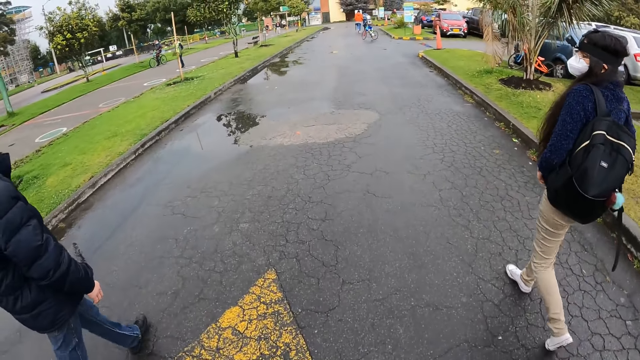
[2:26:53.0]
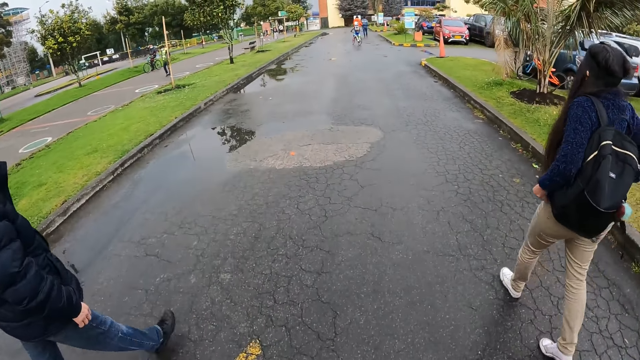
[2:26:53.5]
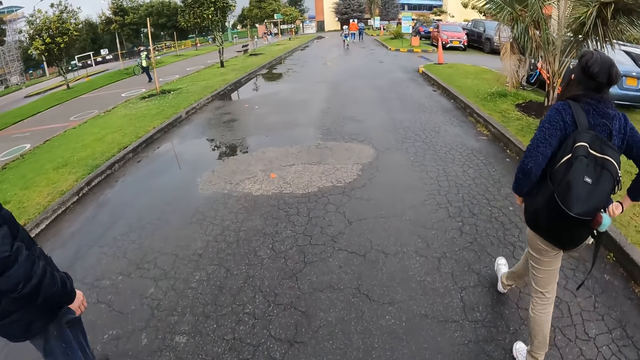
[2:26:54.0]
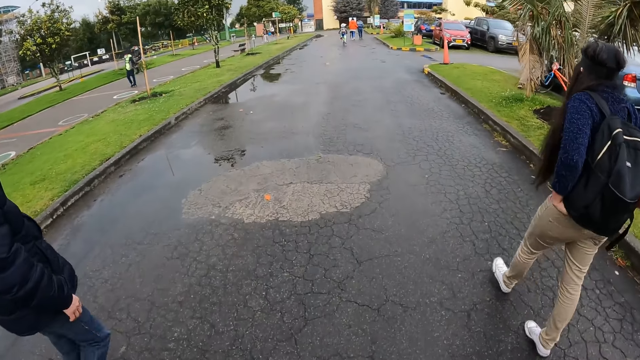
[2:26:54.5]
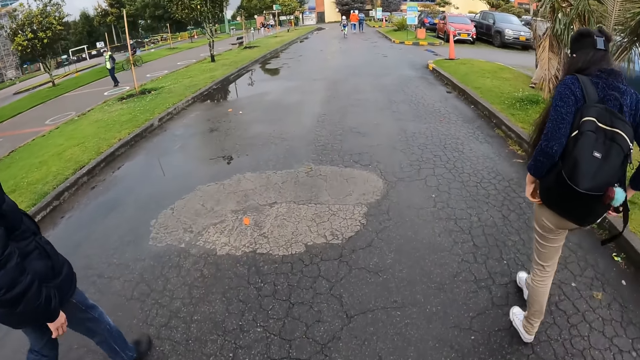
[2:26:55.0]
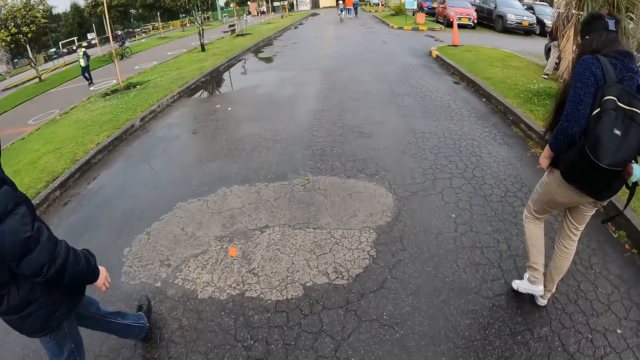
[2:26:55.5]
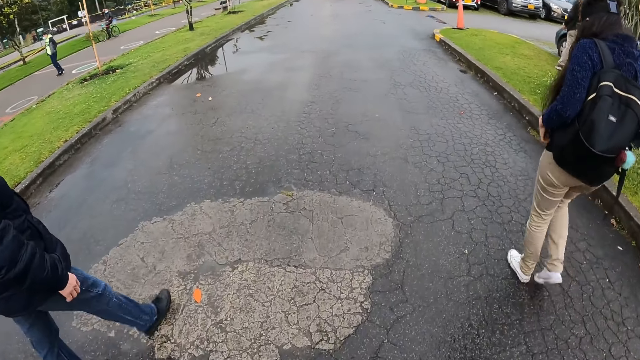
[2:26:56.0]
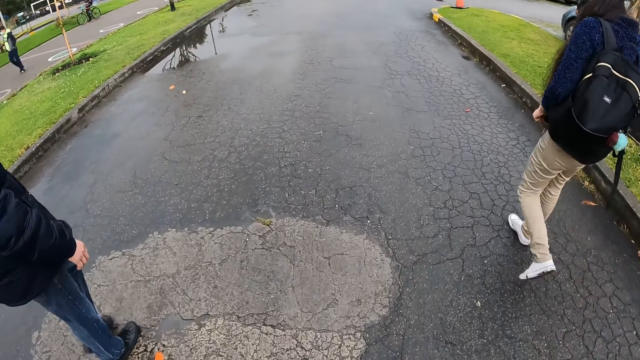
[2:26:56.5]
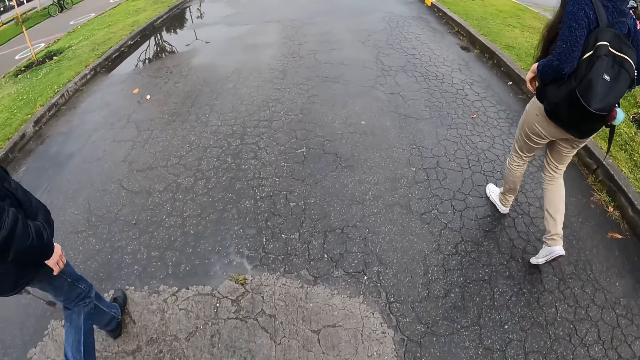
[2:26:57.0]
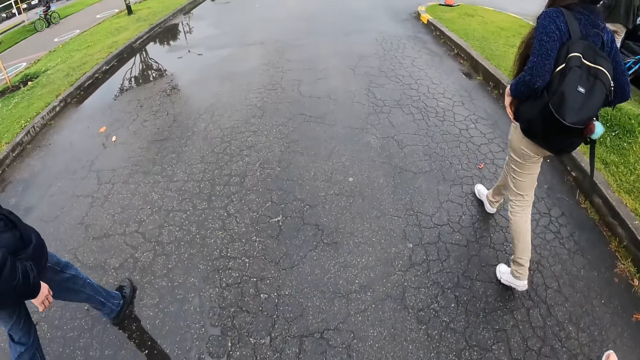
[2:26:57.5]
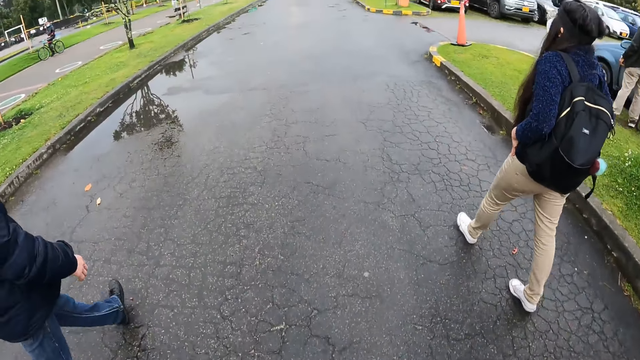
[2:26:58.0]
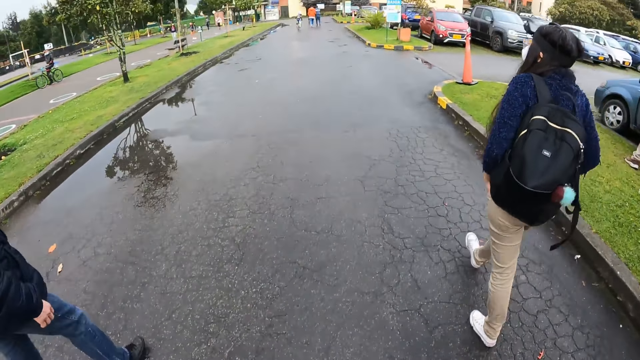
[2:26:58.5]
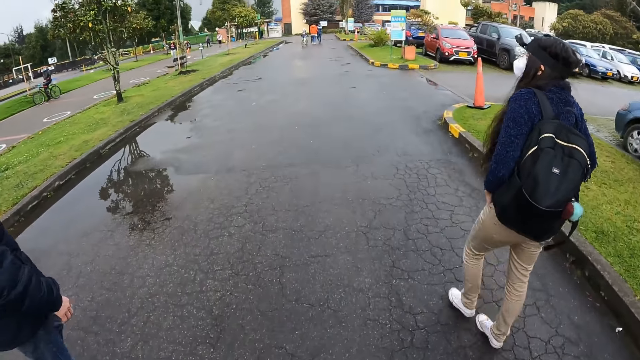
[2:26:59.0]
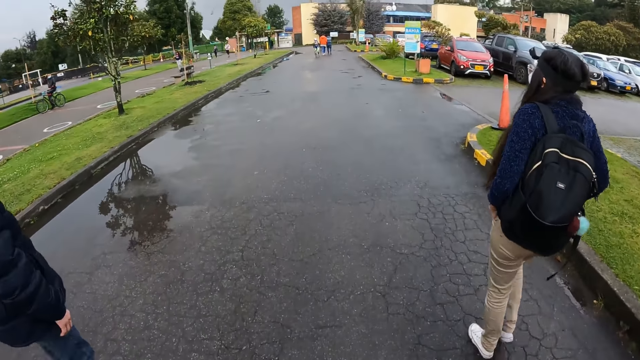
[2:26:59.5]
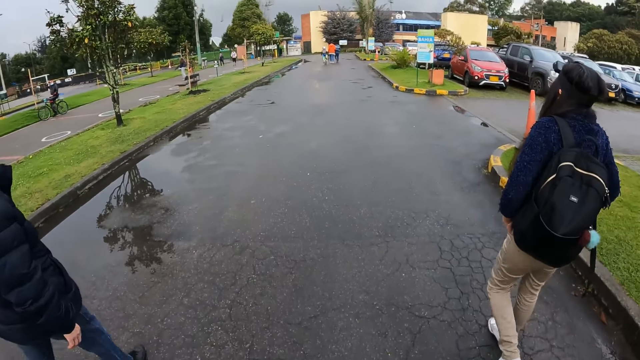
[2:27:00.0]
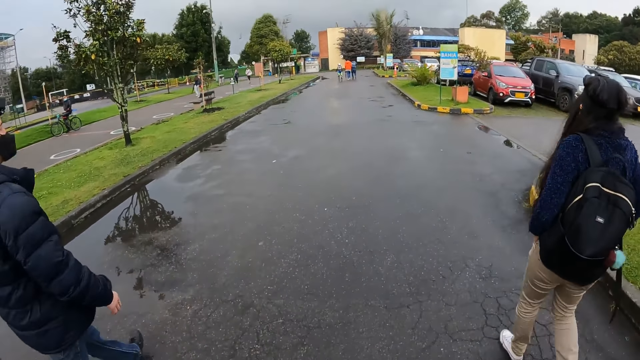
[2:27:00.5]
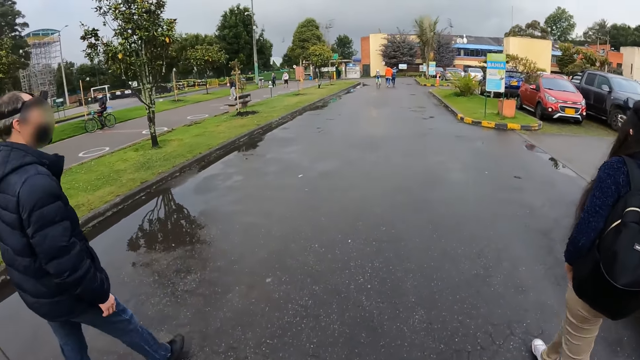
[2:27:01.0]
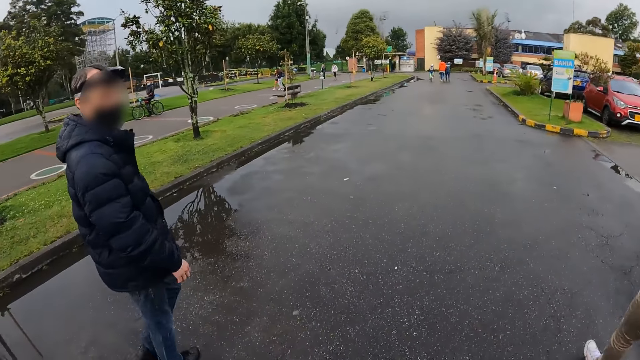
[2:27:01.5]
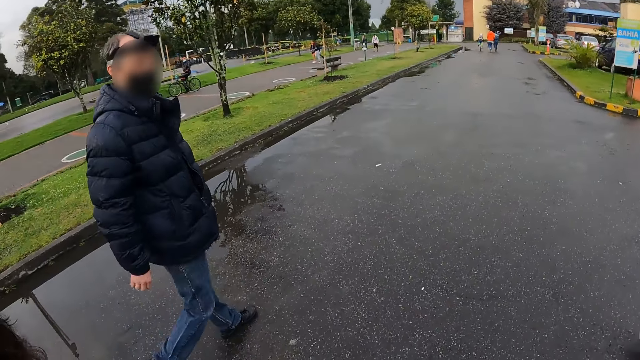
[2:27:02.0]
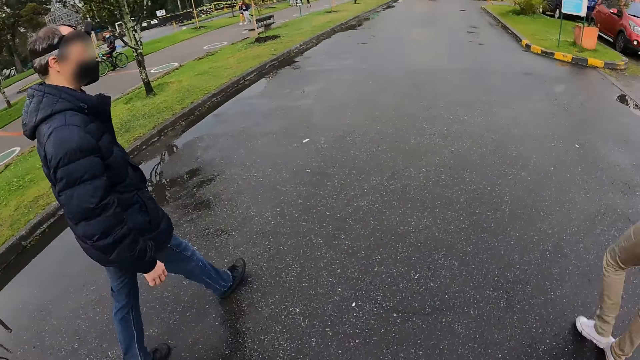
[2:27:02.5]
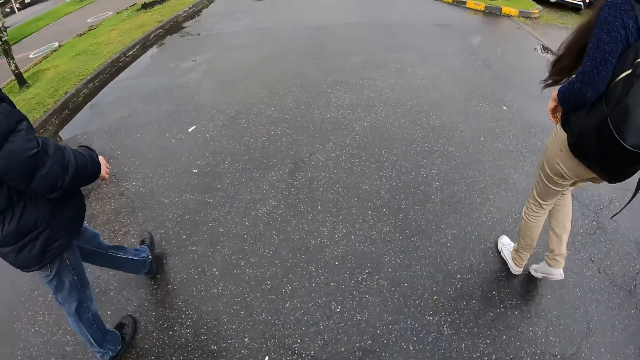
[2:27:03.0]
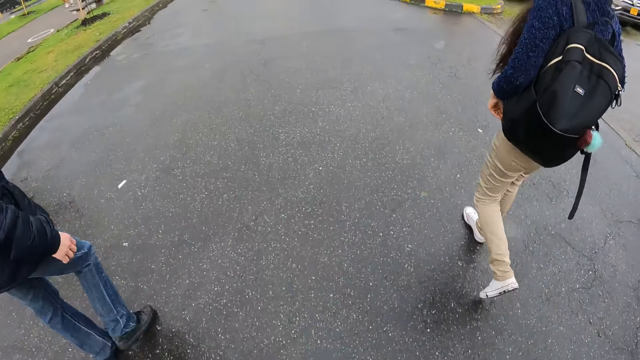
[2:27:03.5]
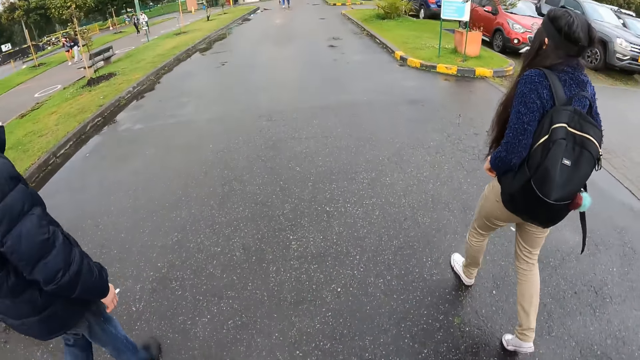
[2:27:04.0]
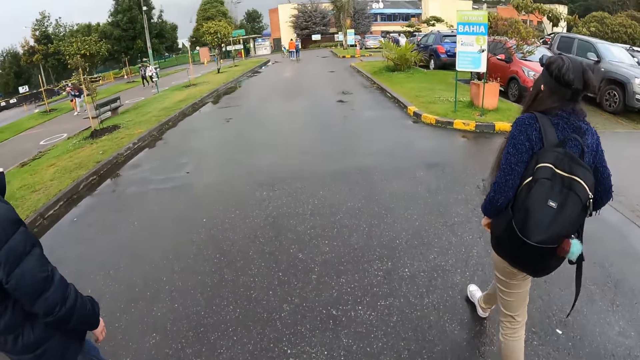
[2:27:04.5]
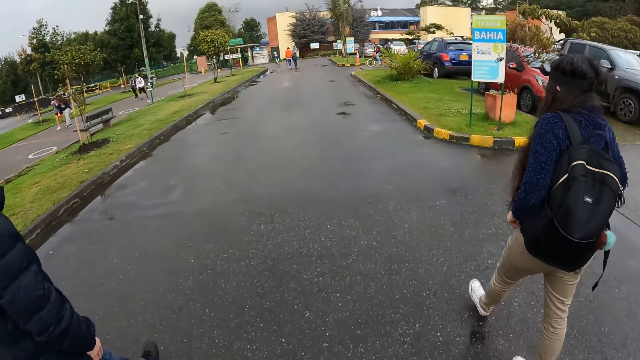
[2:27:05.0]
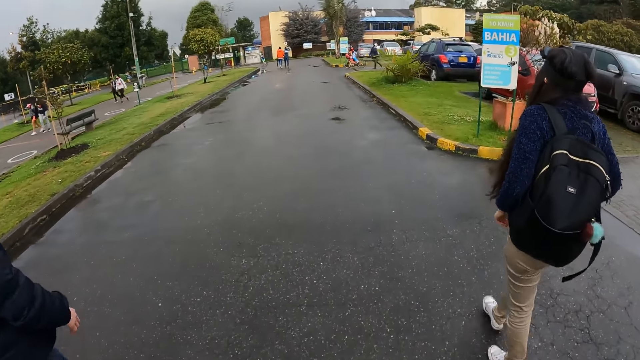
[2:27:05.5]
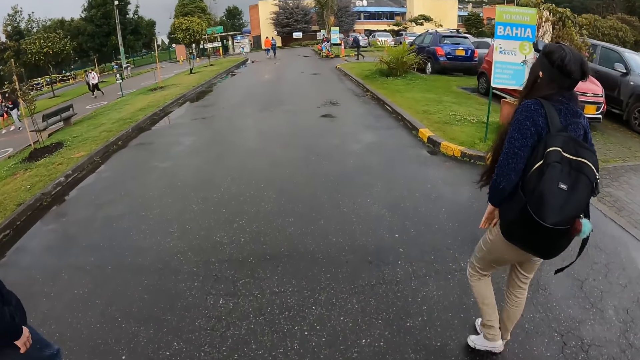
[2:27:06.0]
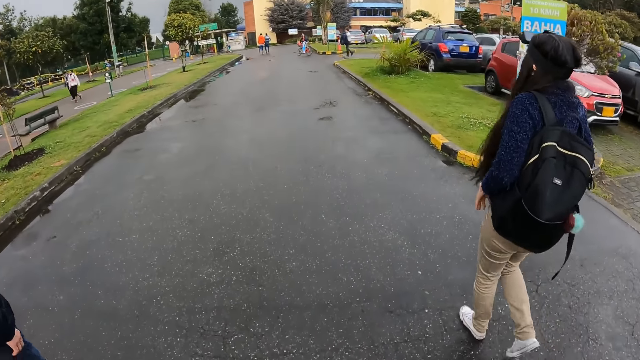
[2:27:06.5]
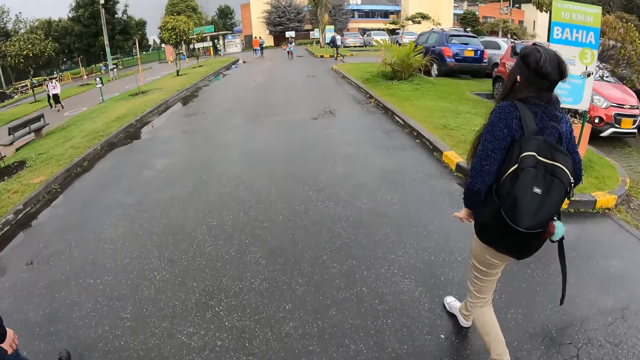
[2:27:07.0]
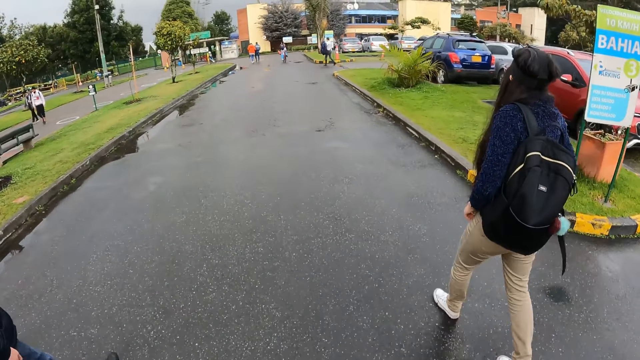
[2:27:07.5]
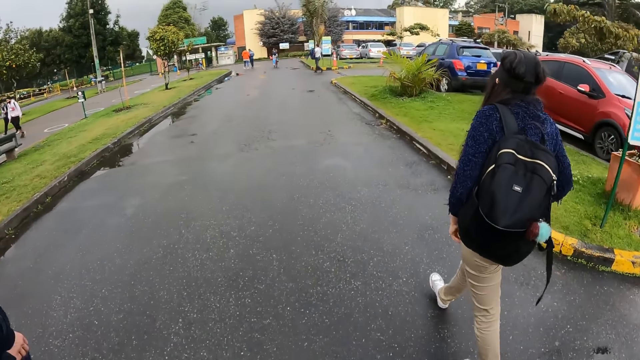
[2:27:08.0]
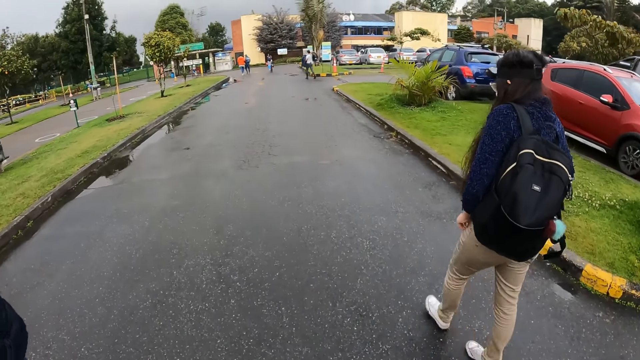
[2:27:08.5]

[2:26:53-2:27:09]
The camera wearer looks at a man. They interact with the man. They walk on a road.

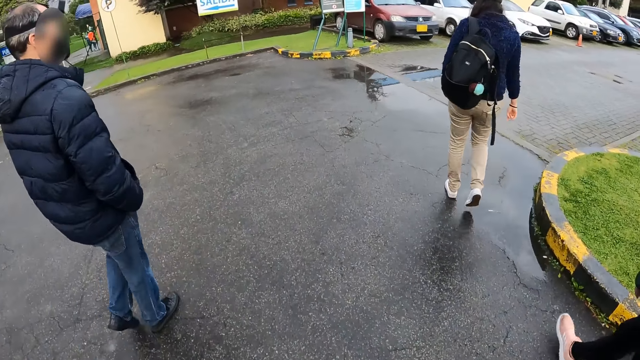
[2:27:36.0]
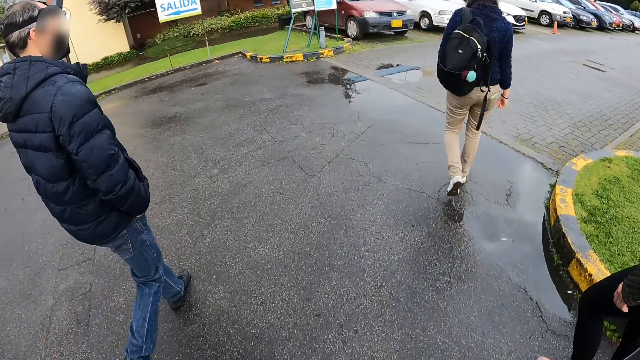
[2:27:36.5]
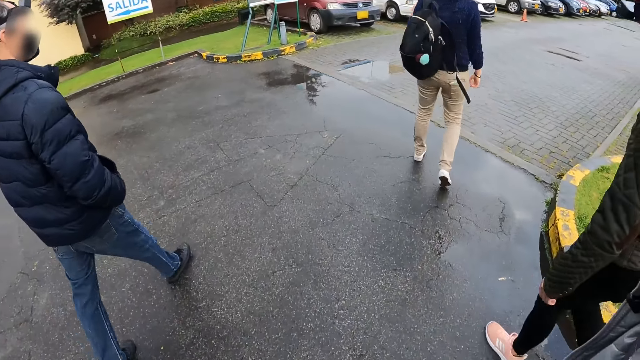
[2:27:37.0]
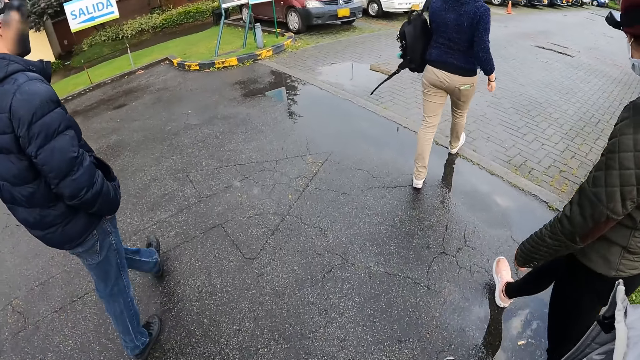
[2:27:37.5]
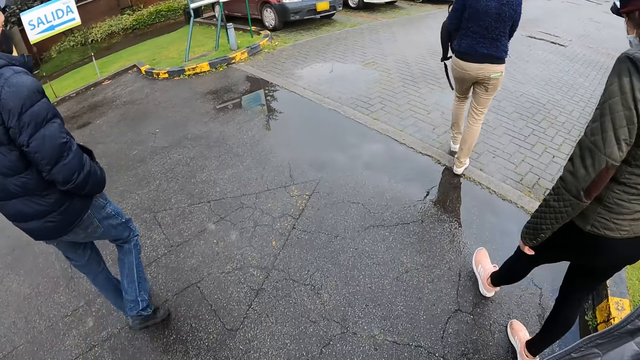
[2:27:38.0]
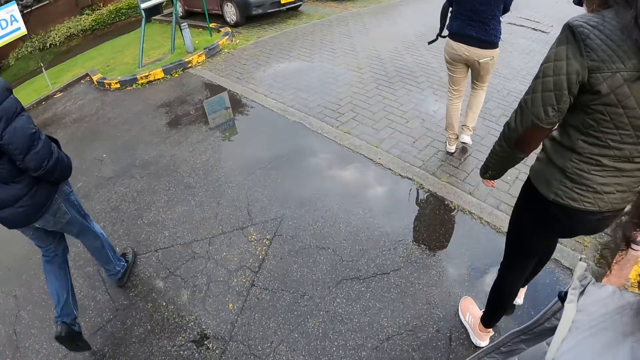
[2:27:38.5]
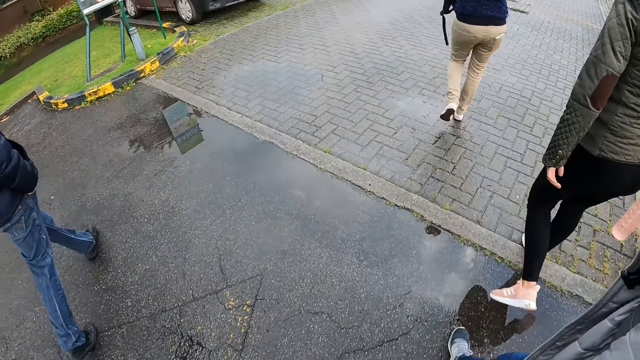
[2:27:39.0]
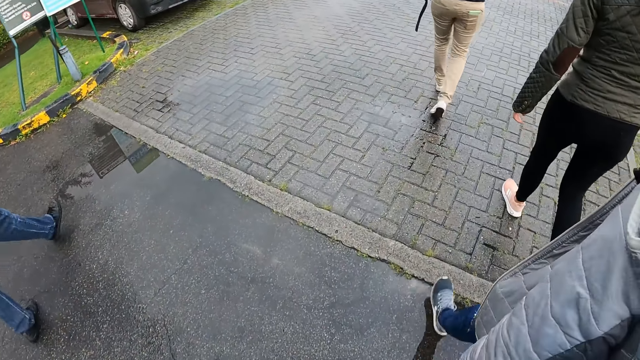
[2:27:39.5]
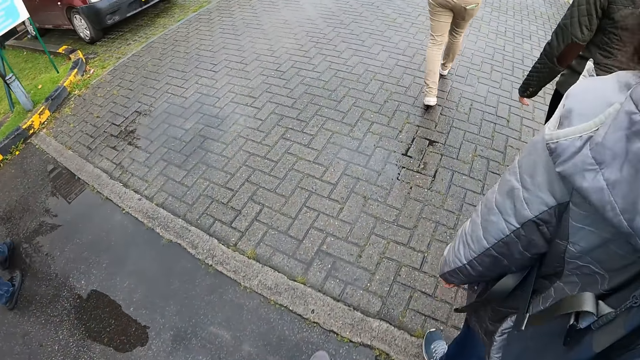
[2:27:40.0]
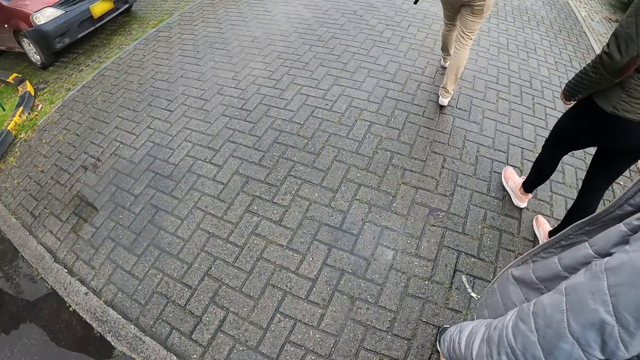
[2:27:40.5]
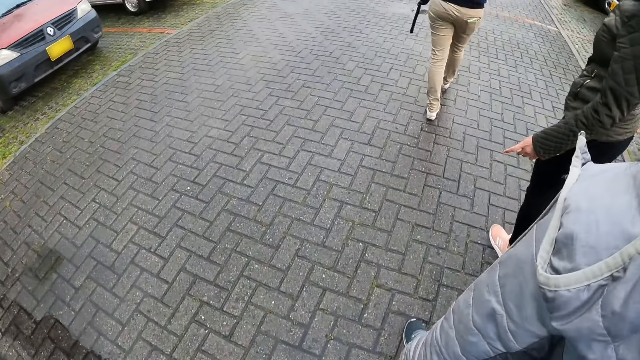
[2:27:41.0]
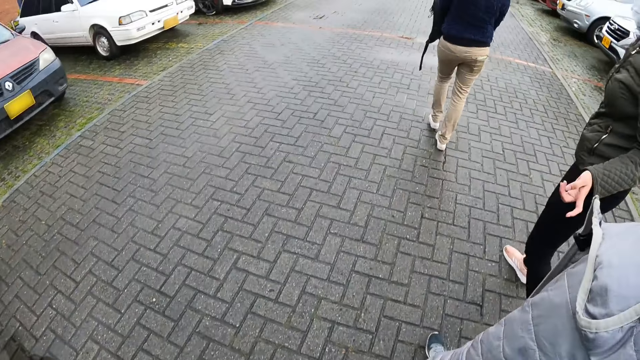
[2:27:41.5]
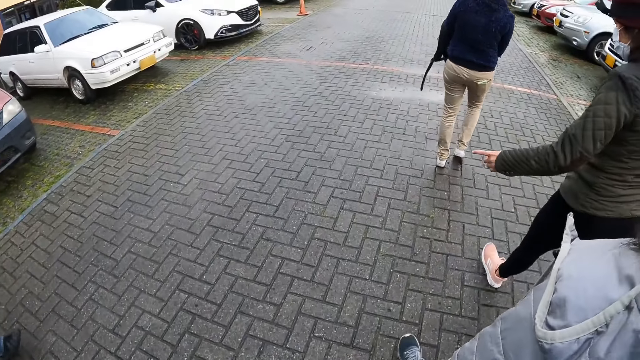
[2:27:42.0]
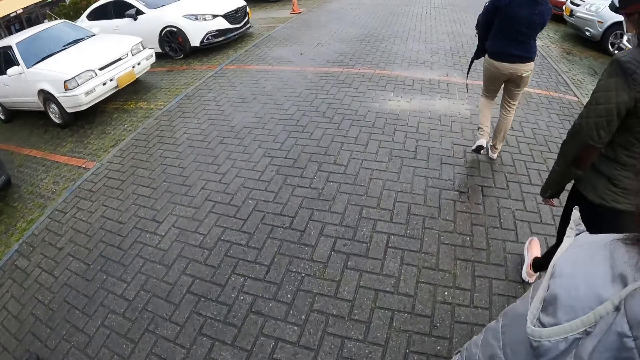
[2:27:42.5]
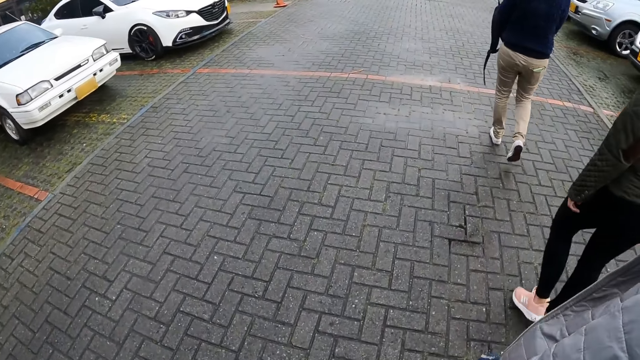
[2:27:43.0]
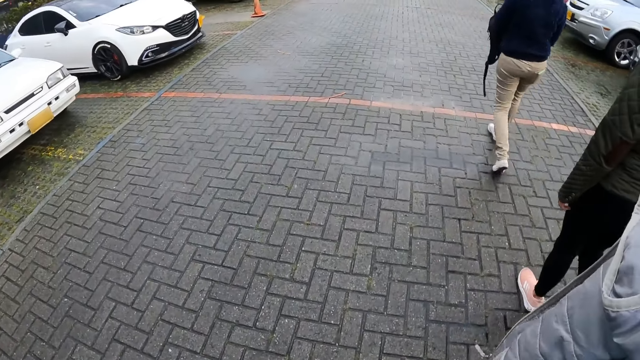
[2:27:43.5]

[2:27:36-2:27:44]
A woman lifts the bag from her shoulder with her left hand. The camera wearer walks on the tiled pavement.
